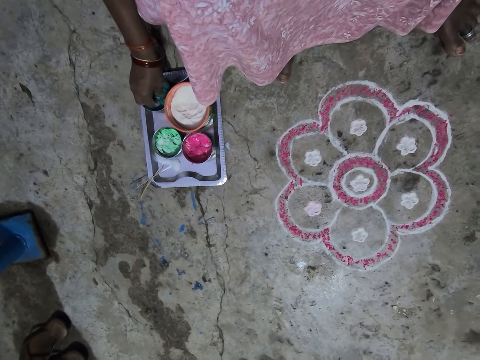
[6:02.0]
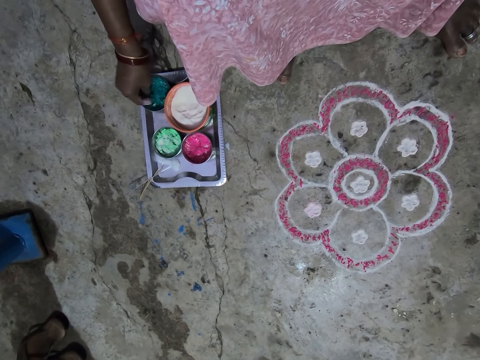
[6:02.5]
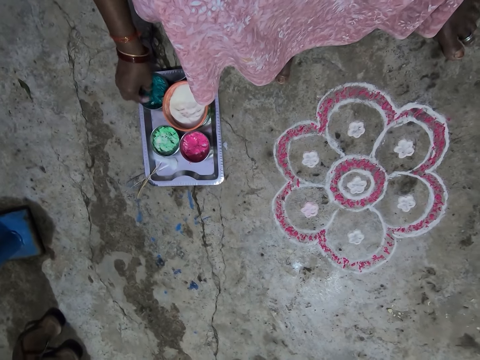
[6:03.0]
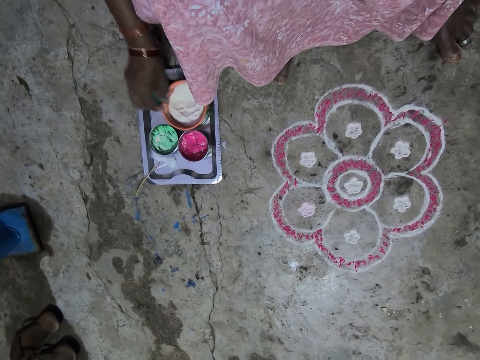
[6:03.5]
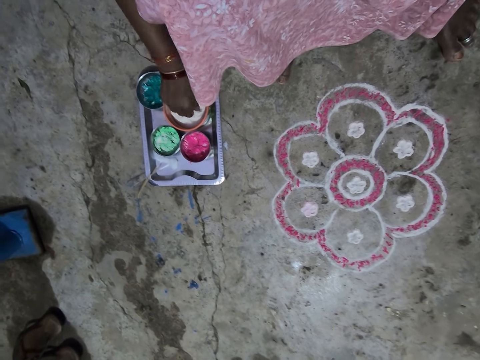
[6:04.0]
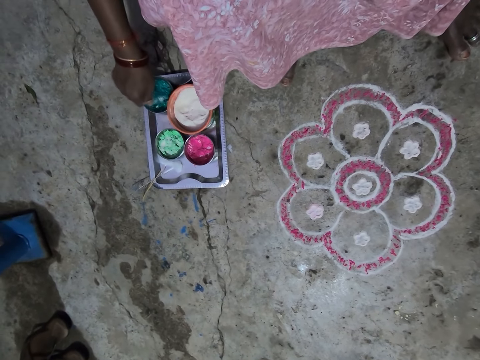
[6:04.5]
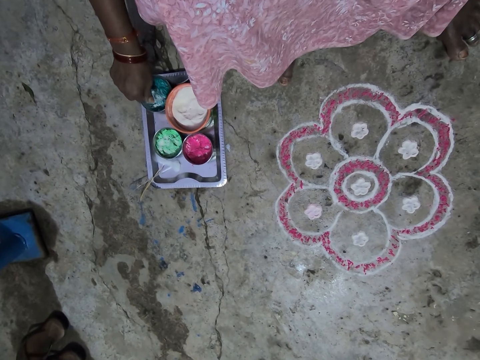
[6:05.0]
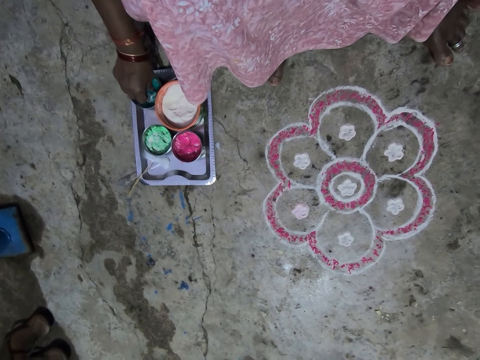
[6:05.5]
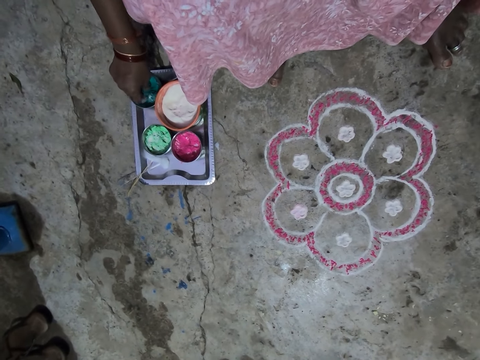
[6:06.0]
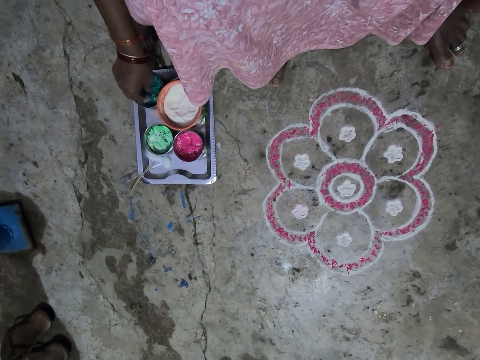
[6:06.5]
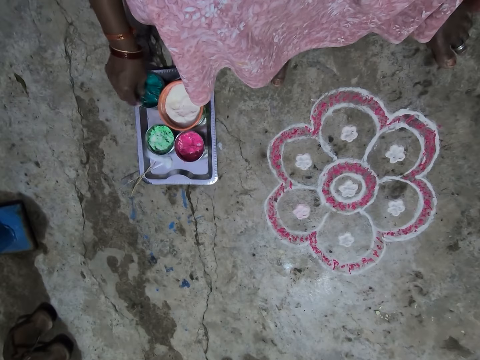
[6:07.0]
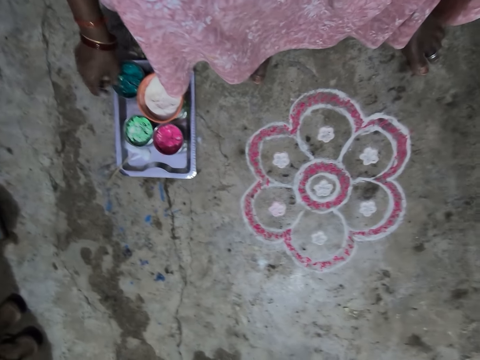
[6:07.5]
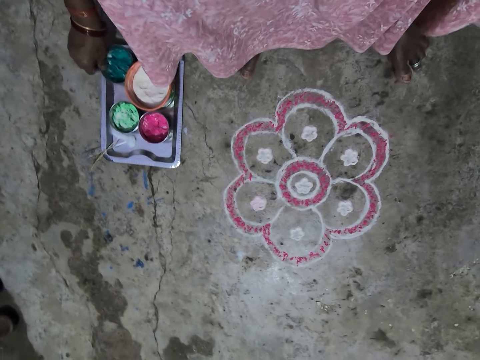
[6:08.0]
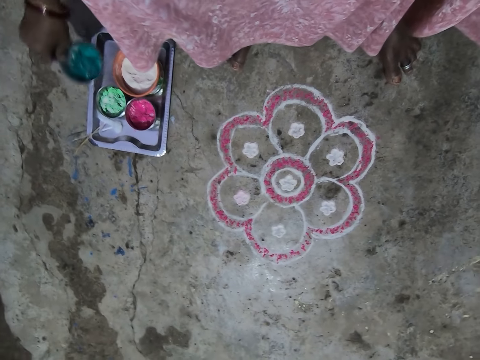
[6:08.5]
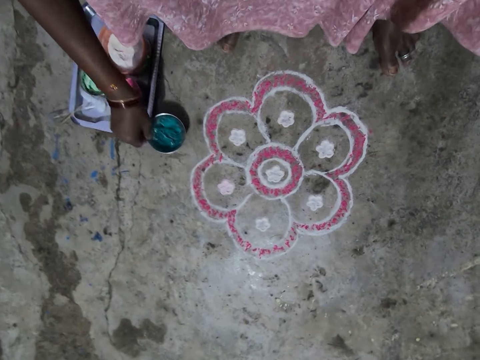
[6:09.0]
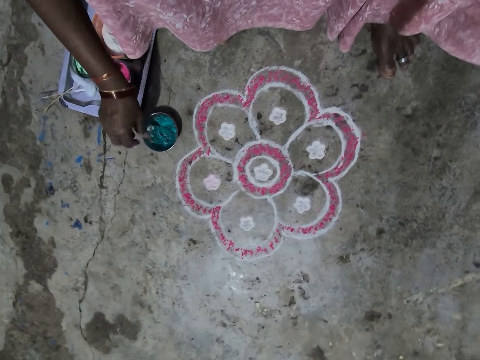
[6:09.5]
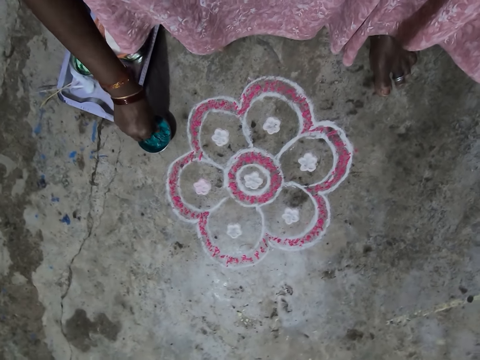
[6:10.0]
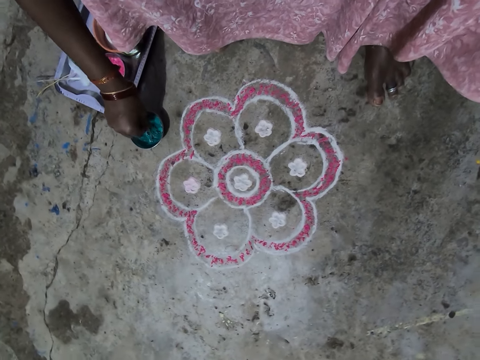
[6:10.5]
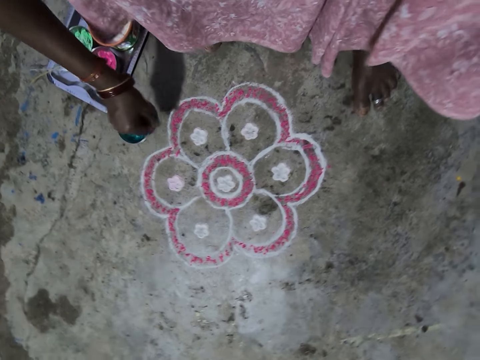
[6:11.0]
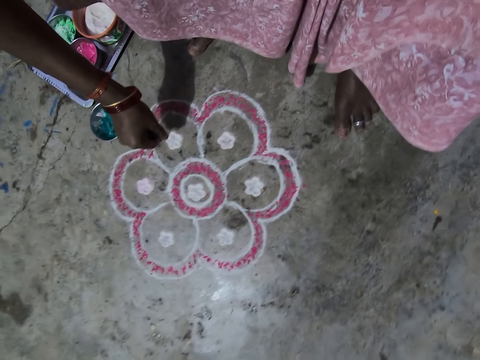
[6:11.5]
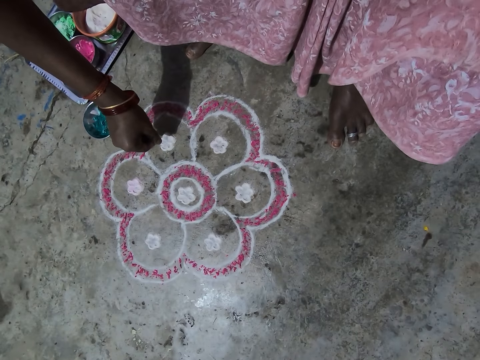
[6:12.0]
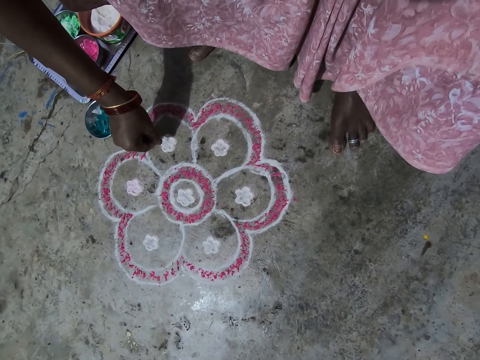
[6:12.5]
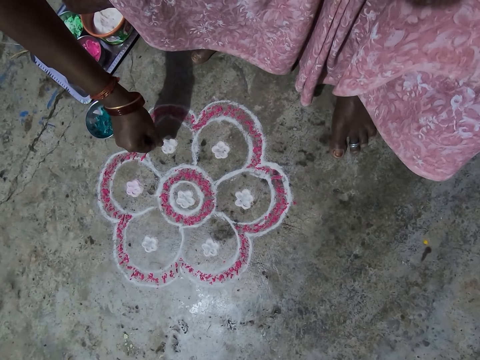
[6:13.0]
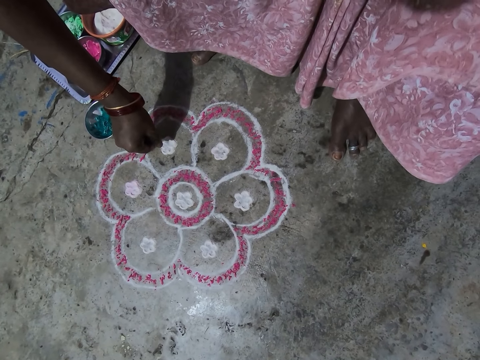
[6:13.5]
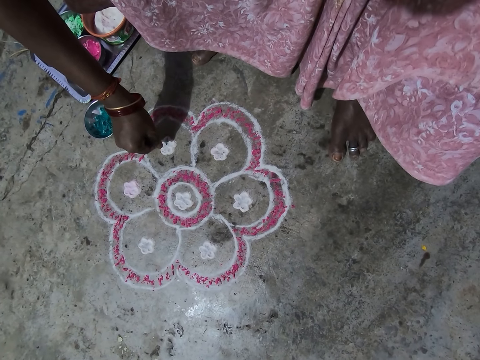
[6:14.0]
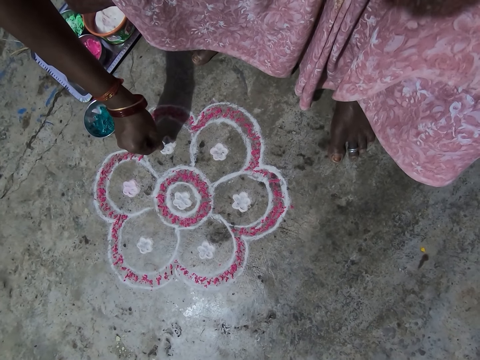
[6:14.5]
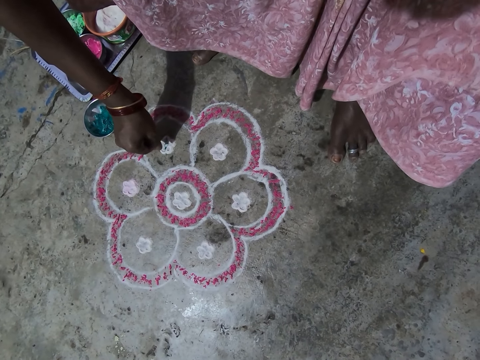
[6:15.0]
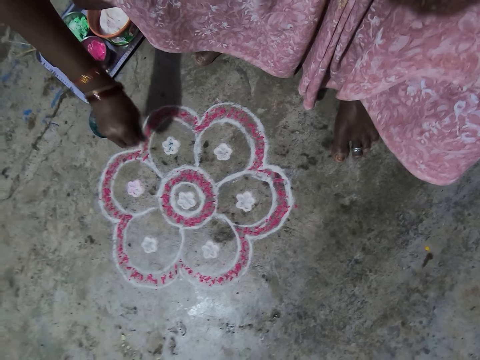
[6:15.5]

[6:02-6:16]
The camera wearer mixes powder. They scoop the wash paint in the bowl in the tray on the floor. They mix the wash paint in the bowl on the tray and pour powder on the powder. They pick the bowl in the tray on the floor and put the bowl on the floor. They scoop the wash paint in the bowl in the tray on the floor. They pour the powder. They decorate the drawing flower on the floor.

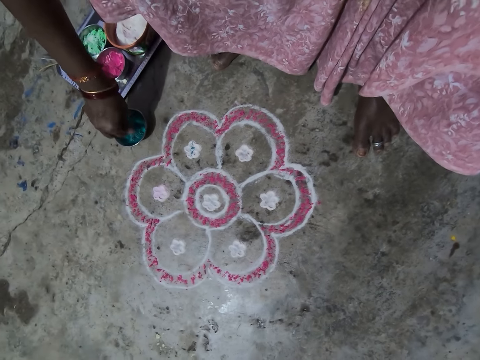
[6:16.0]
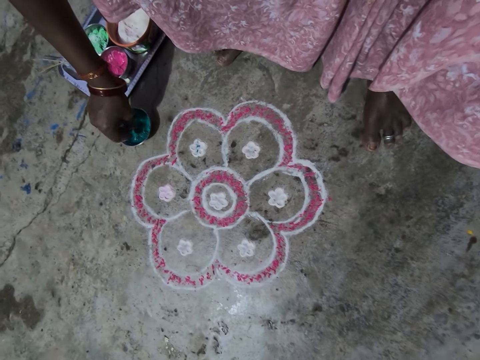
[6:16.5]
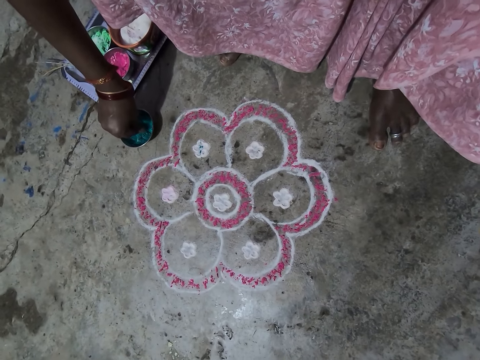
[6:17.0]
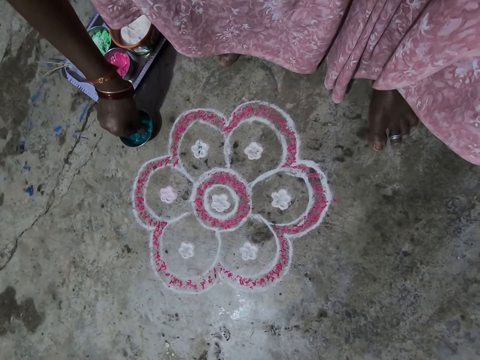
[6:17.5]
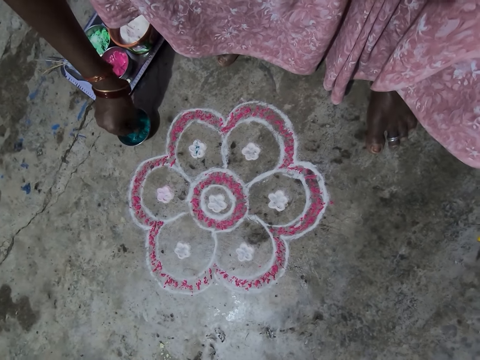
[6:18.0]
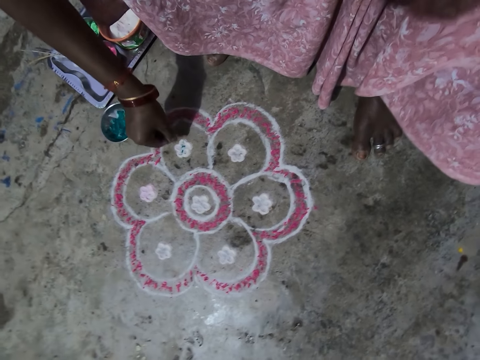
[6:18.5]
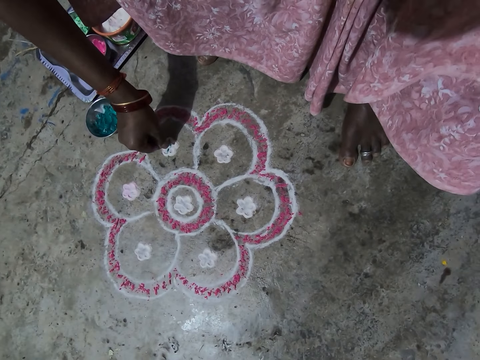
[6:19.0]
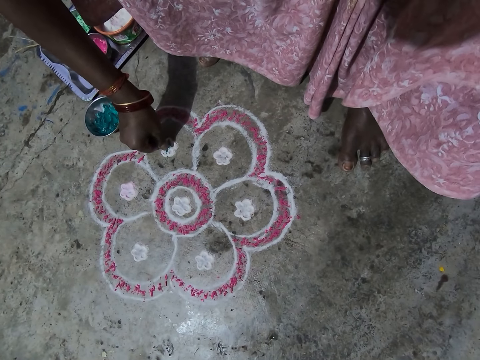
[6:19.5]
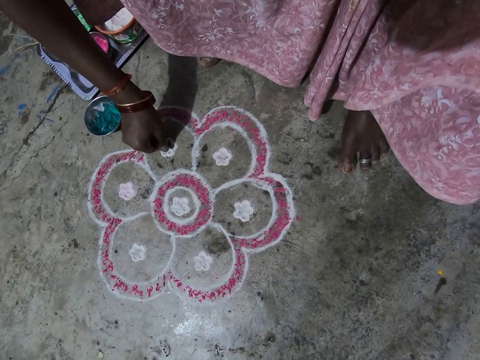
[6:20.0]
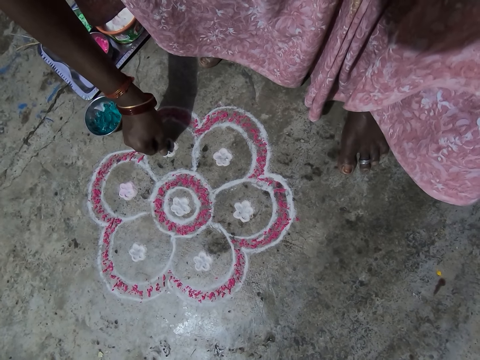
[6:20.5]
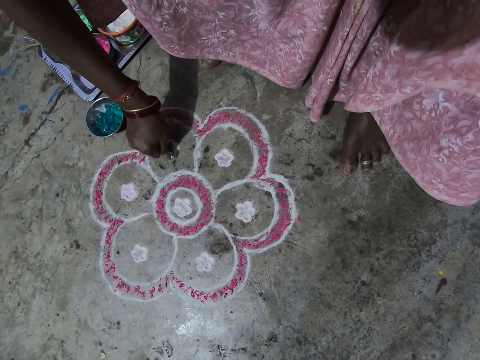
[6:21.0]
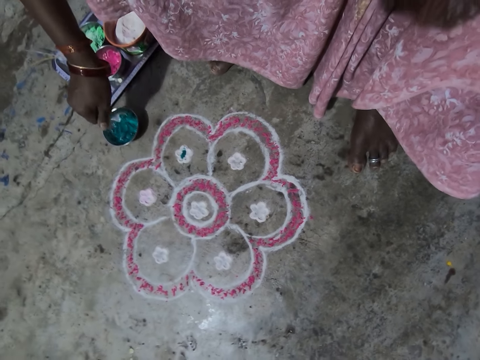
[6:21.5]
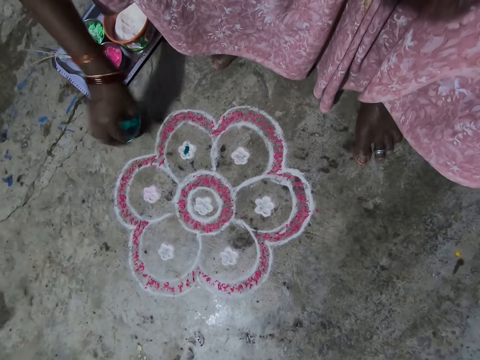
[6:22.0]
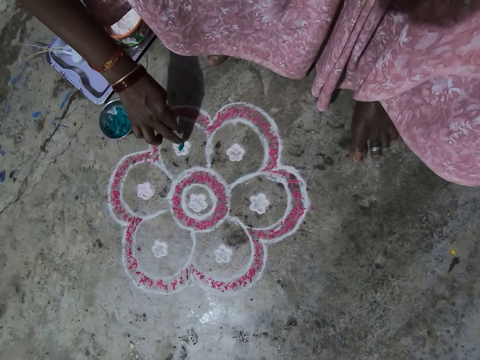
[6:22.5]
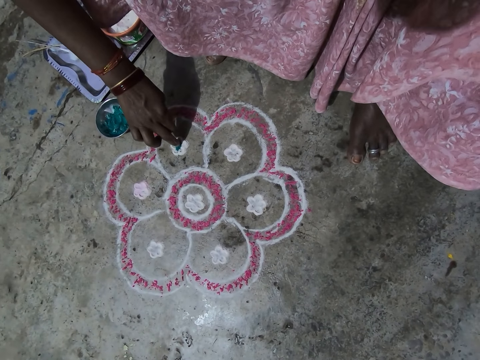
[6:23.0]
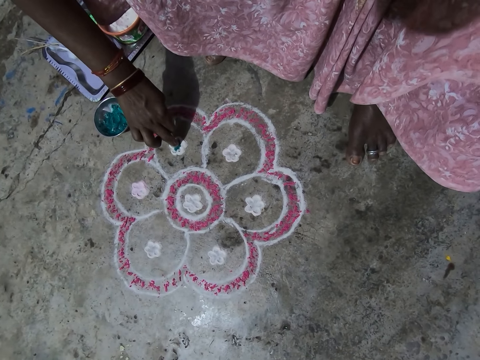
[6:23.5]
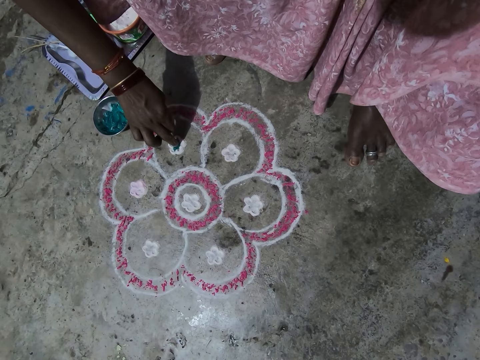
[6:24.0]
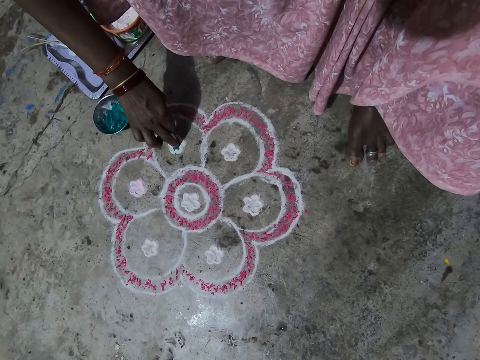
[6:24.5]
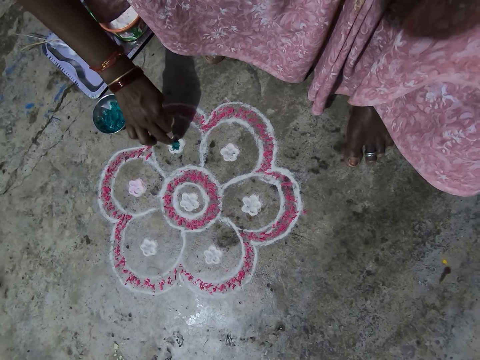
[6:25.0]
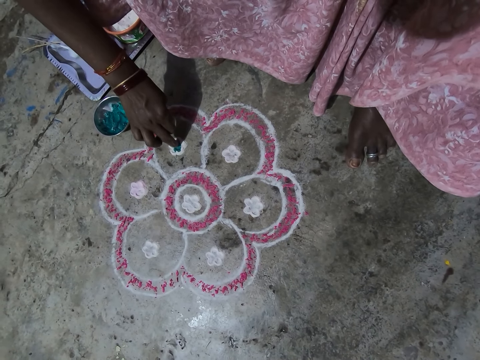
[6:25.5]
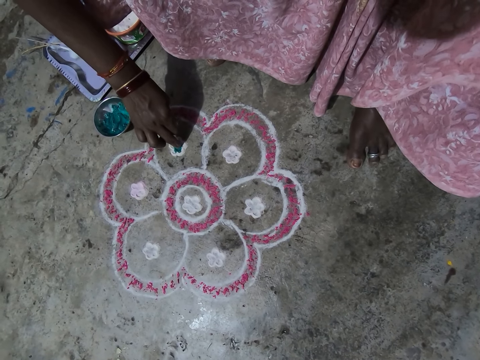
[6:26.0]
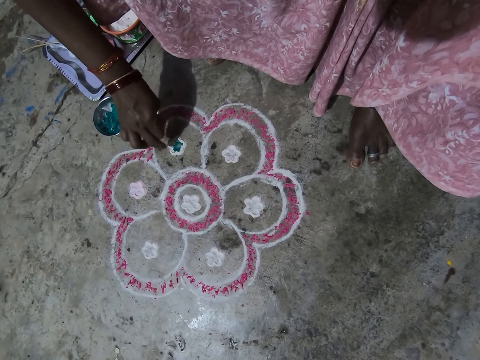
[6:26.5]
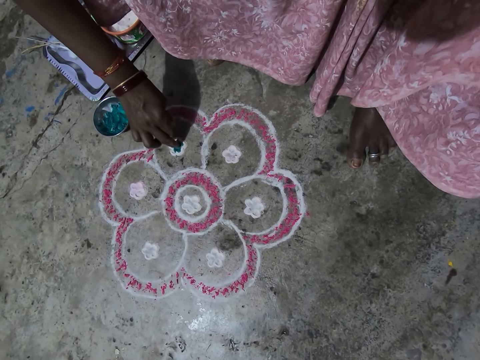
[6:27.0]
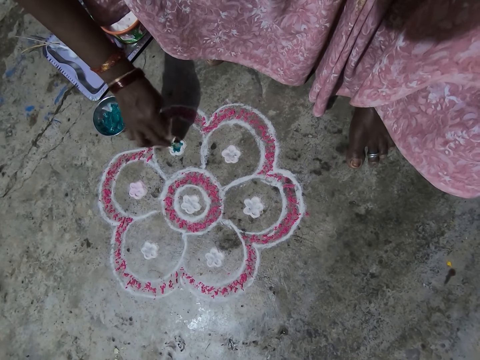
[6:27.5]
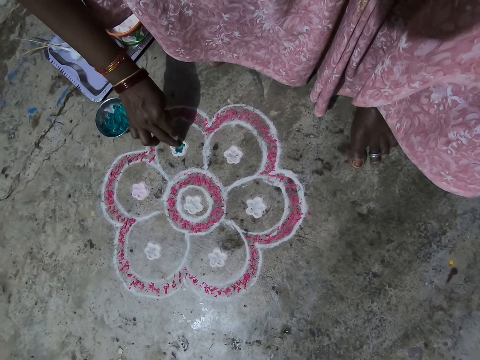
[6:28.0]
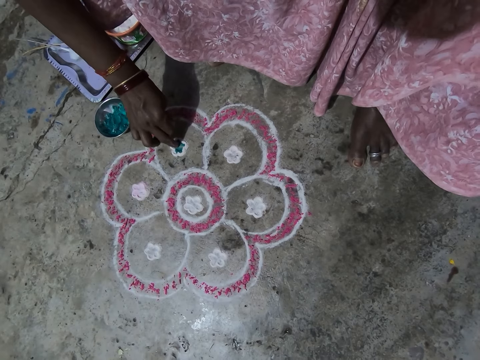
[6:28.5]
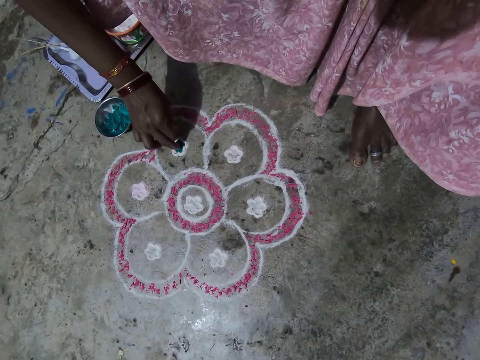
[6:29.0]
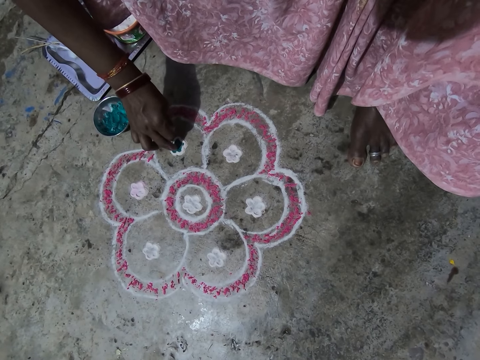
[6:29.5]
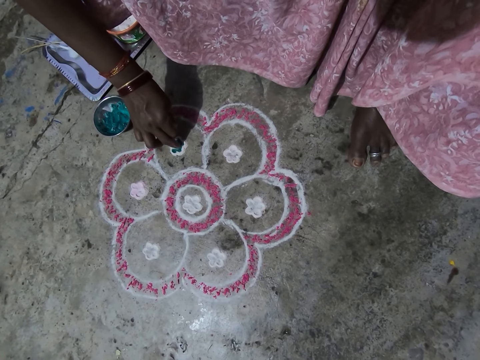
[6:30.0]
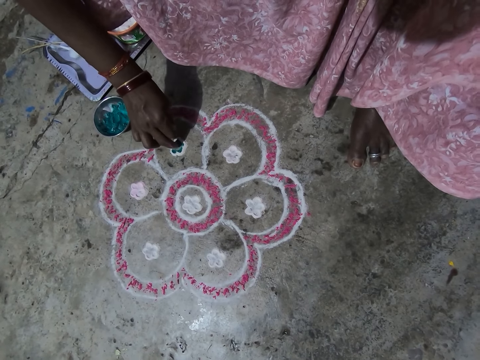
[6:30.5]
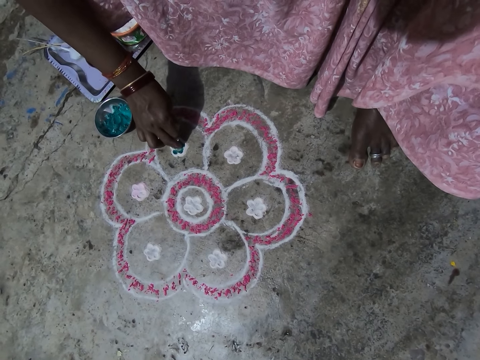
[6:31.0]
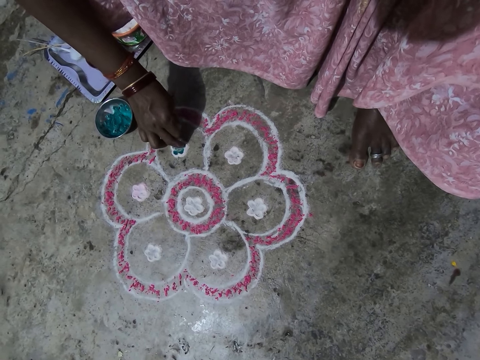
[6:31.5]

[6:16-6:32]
The camera wearer scoops the wash paint or powder in the bowl in the tray on the floor. She decorates the drawing flower on the floor. She pours the powder. She spreads the white wash paint on the drawing flower with her right hand. She draws with a finger.
